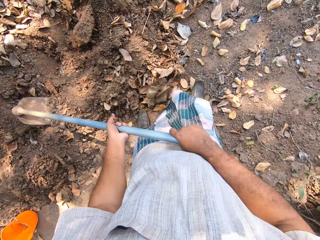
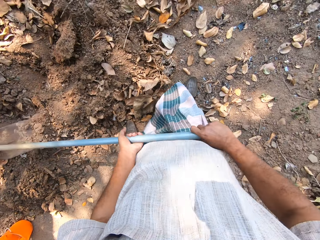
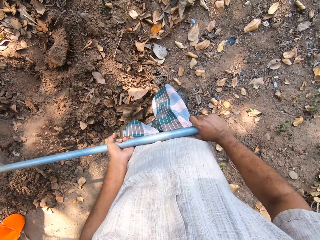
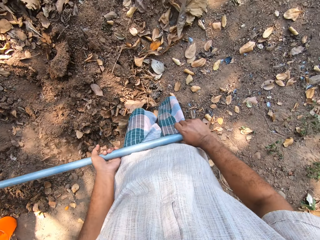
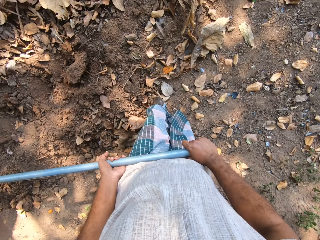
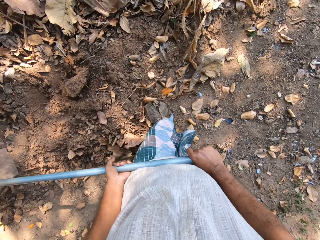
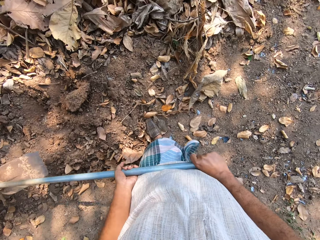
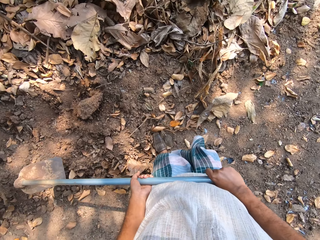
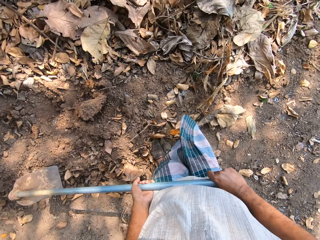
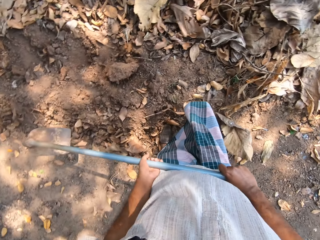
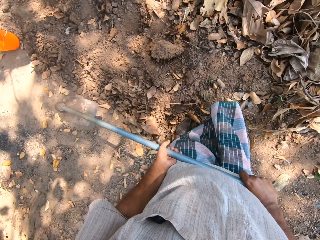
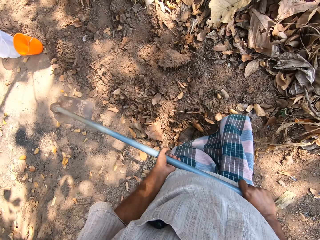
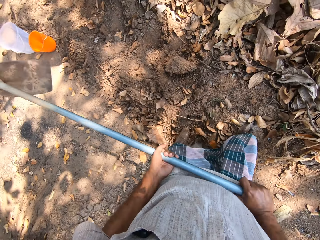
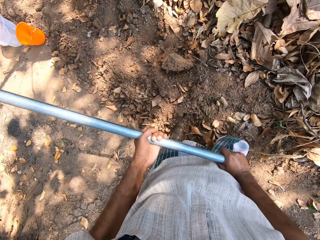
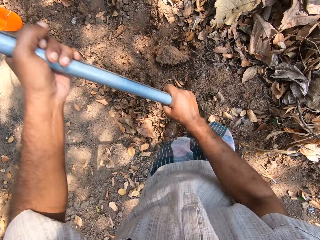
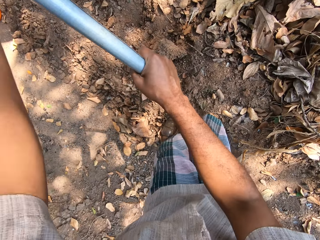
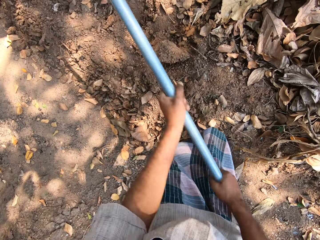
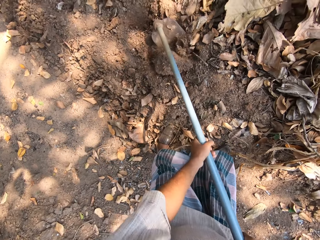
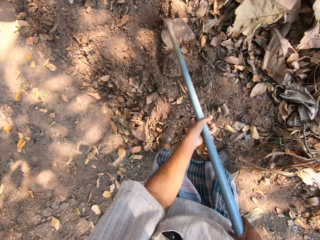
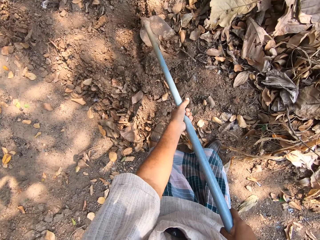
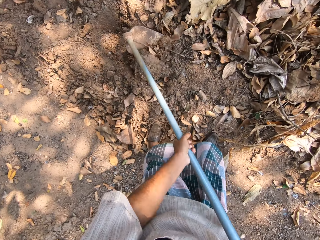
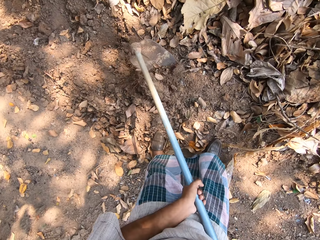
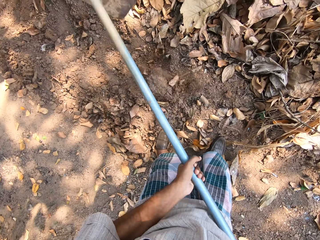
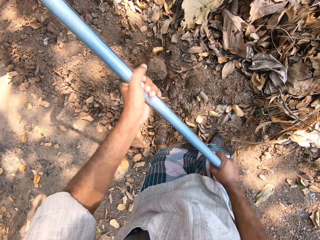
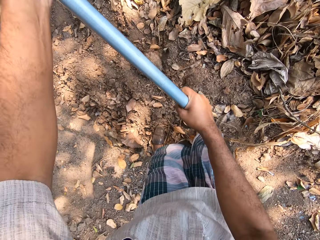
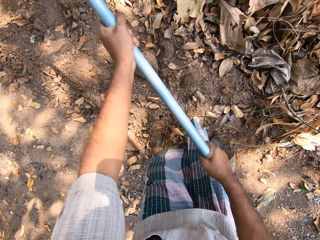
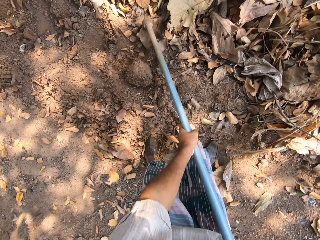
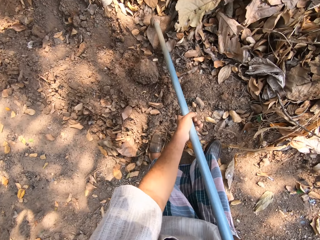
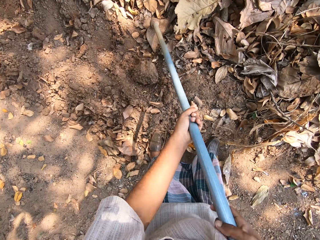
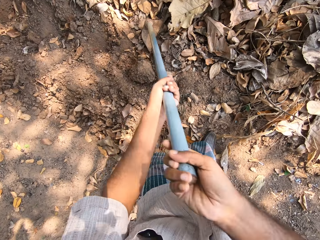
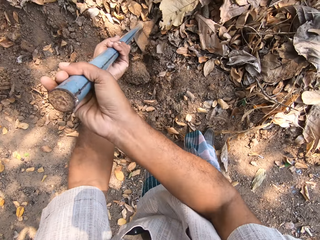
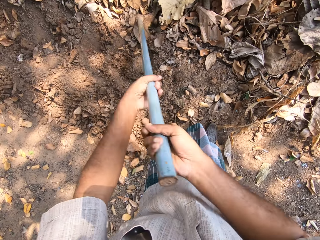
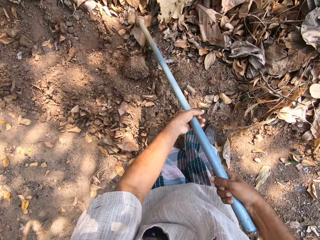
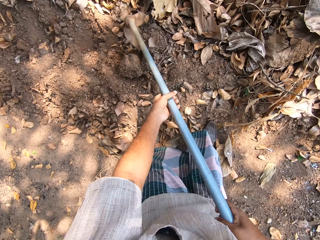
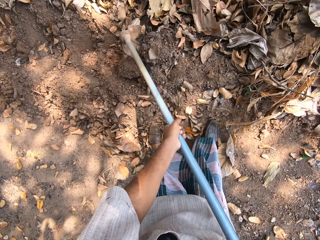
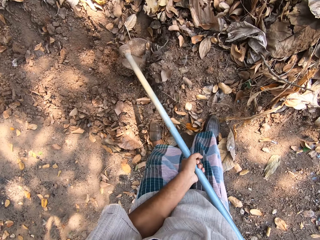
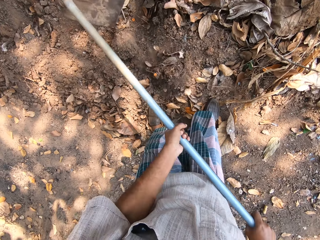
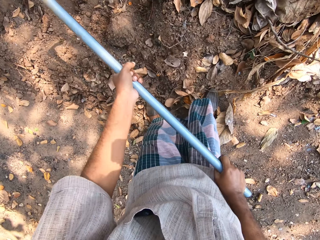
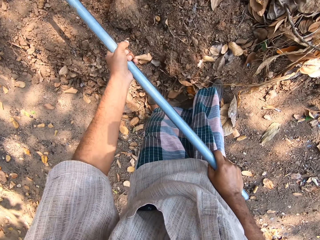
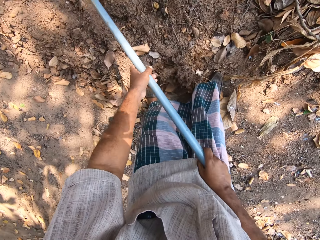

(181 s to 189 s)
The camera wearer walks around the garden. They carry the hoe from the floor with both hands. They dig a hole in the floor with the hoe in both hands.

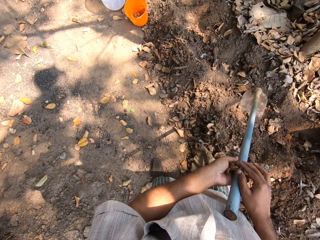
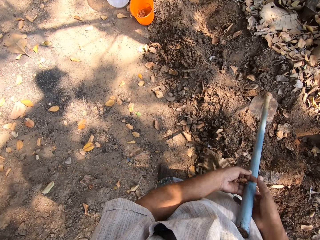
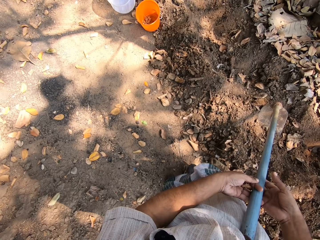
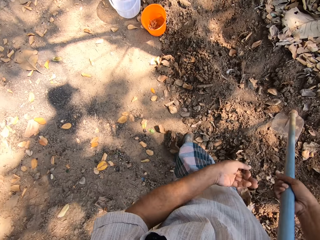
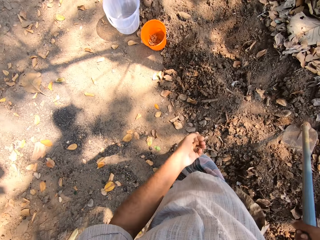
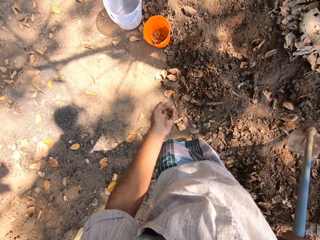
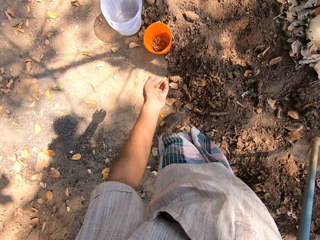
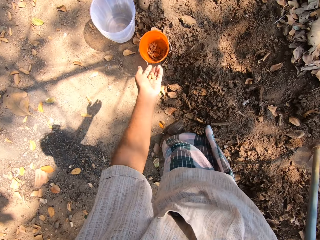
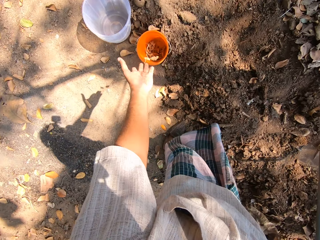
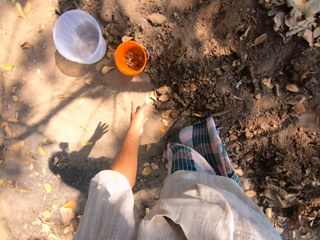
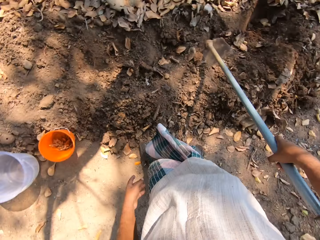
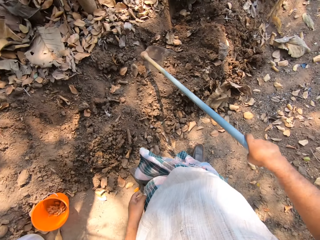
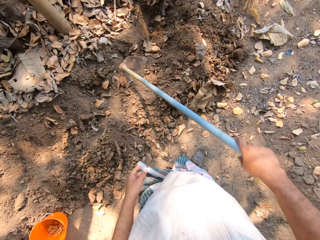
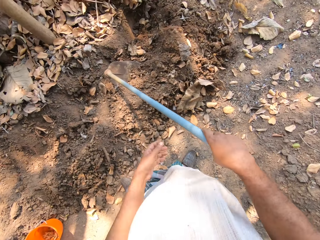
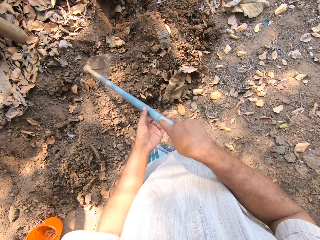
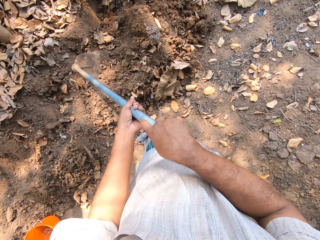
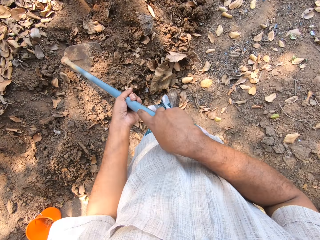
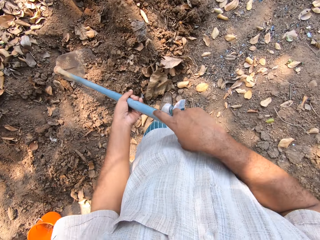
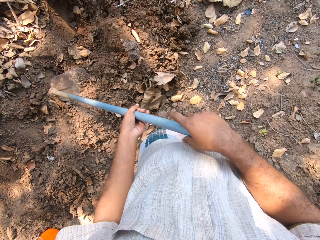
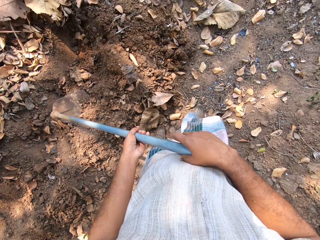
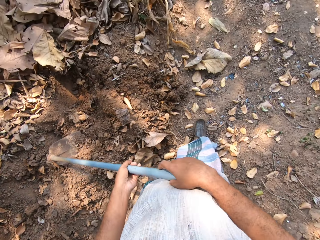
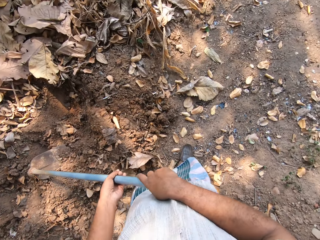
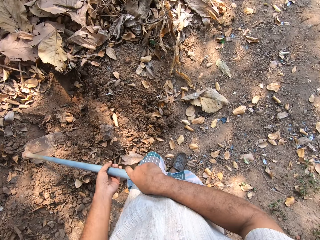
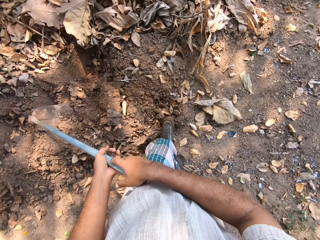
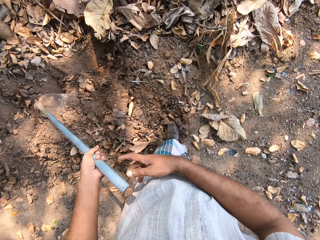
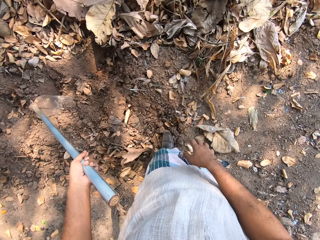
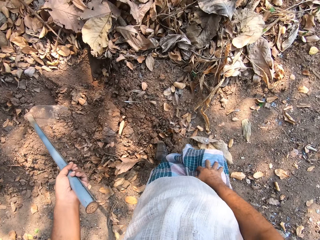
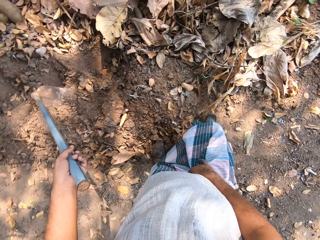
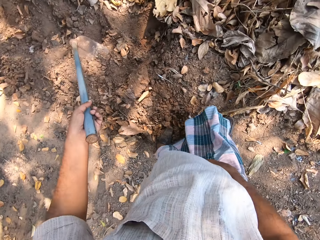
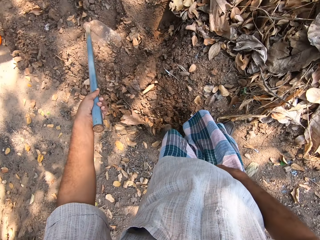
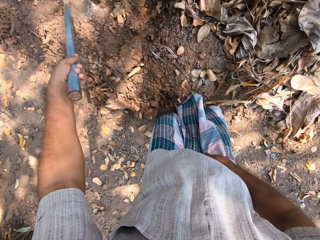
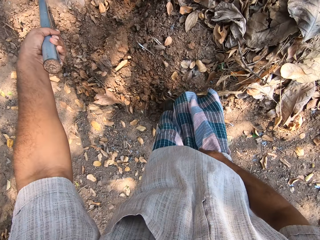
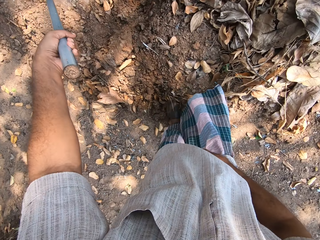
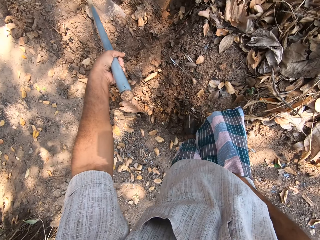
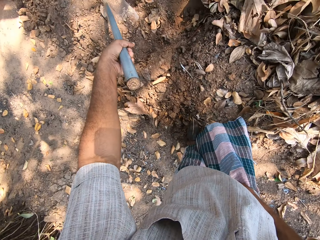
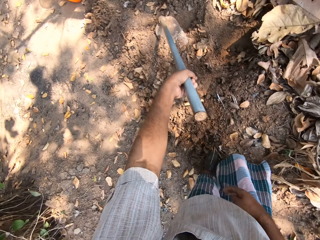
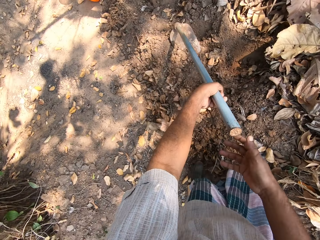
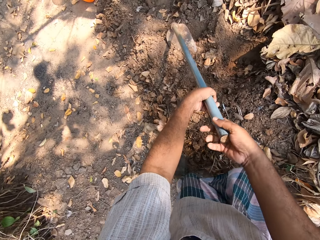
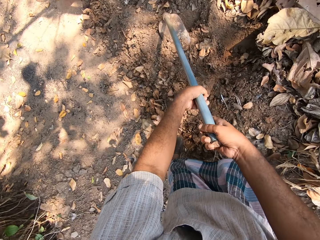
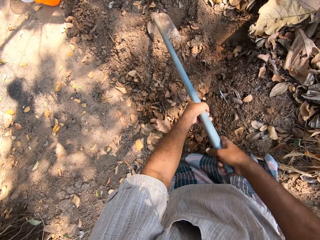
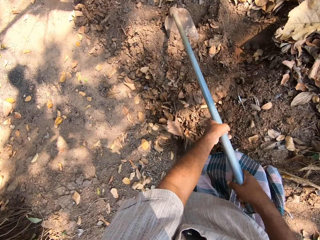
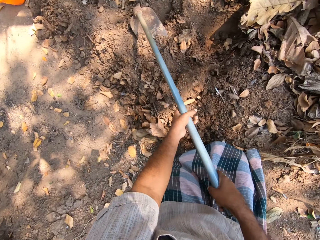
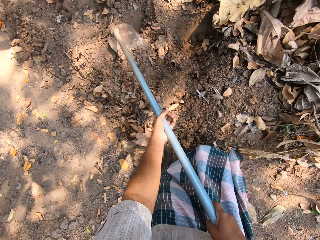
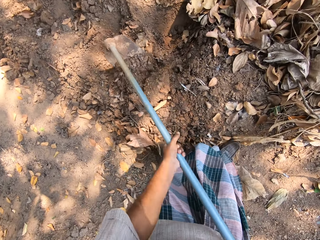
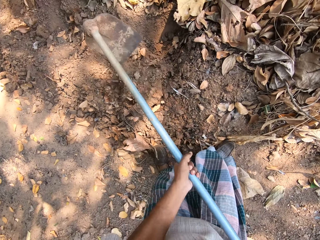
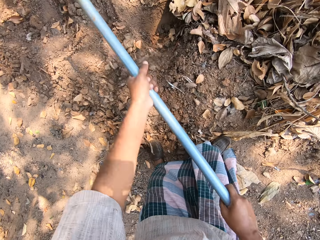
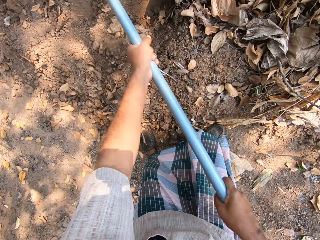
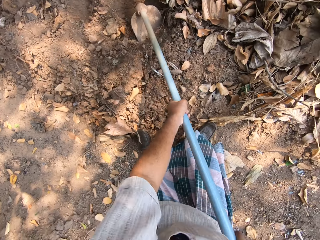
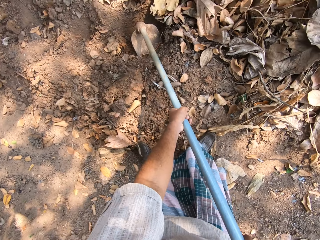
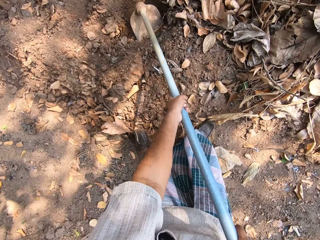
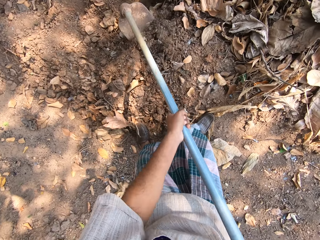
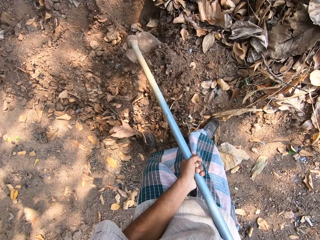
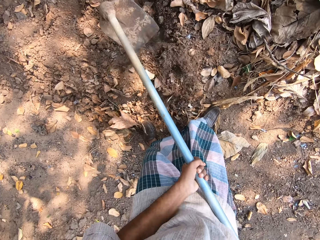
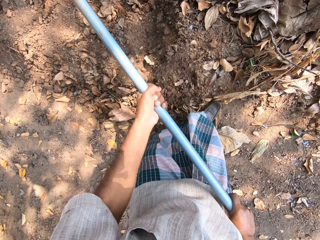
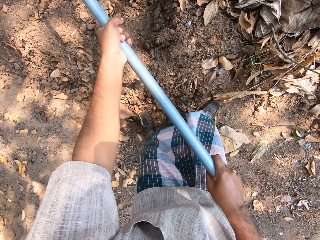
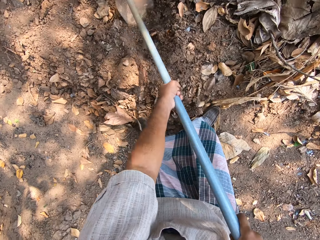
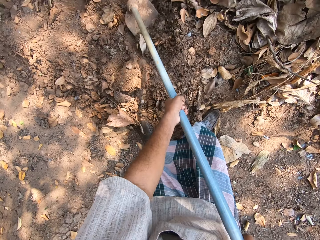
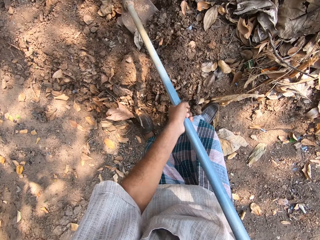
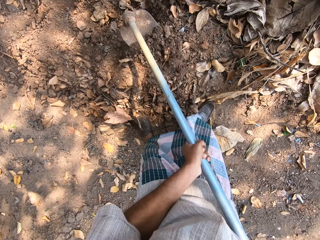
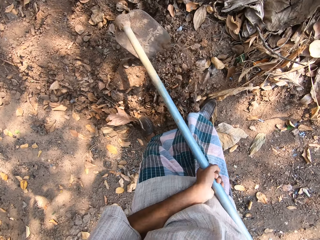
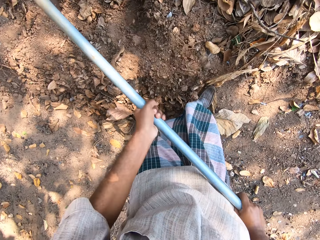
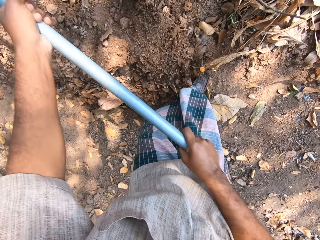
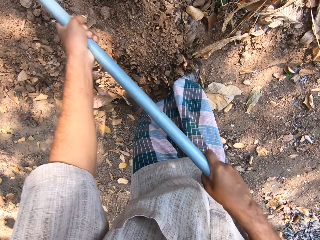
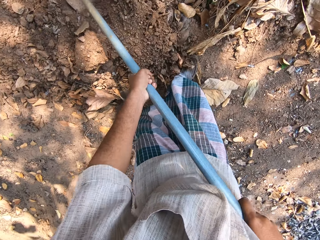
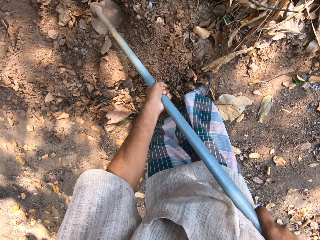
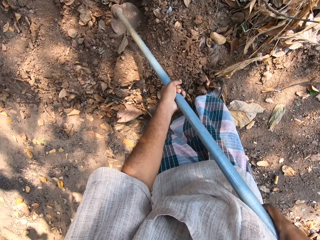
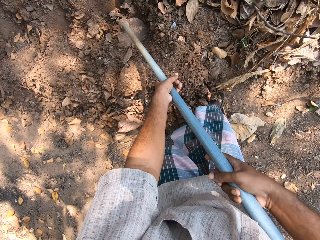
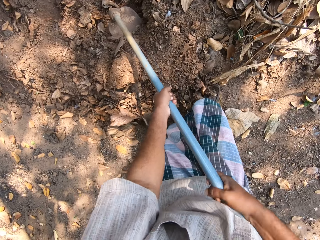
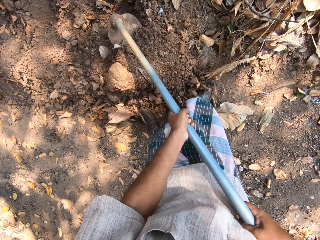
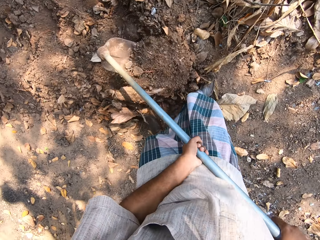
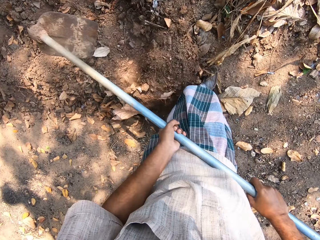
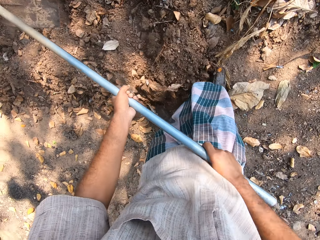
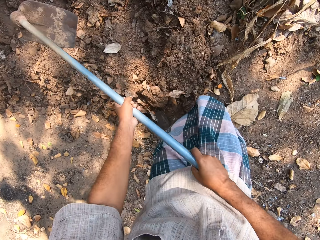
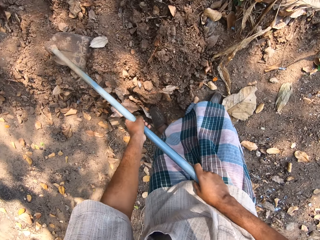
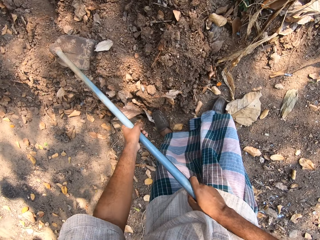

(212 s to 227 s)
The camera wearer holds the ginger in his left hand. He walks to the ground. He throws the ginger in his left hand in the bowl on the floor. He walks around the garden. He holds the hoe with his left hand. He adjusts the wrapper on his body with his right hand. He digs a hole in the floor with the hoe in both hands.
